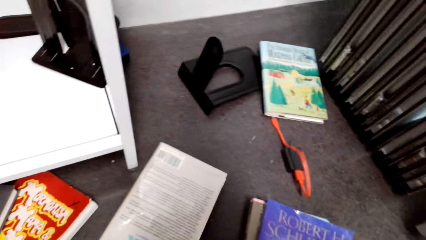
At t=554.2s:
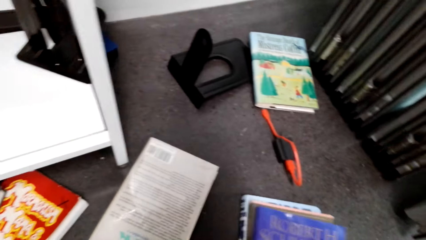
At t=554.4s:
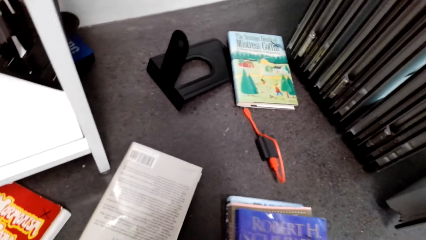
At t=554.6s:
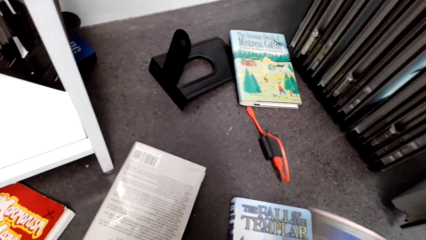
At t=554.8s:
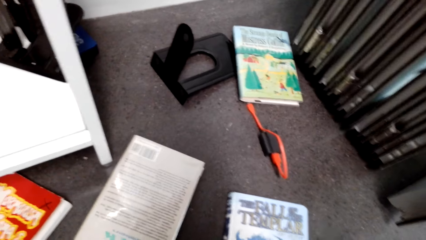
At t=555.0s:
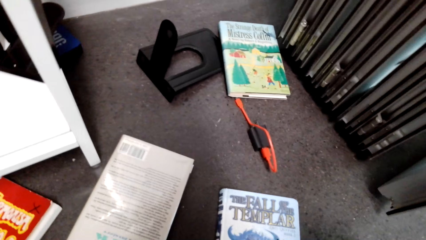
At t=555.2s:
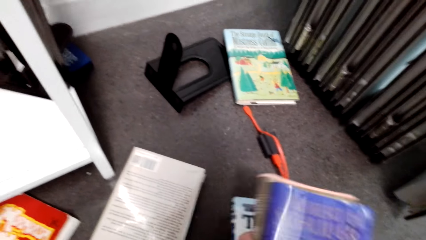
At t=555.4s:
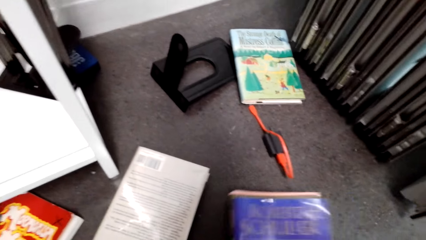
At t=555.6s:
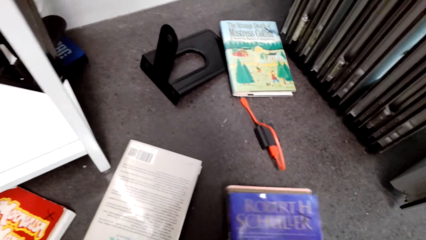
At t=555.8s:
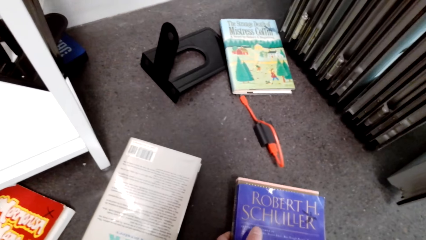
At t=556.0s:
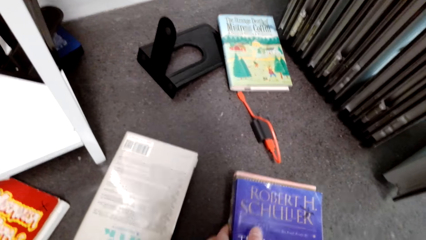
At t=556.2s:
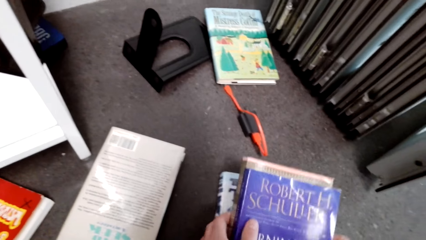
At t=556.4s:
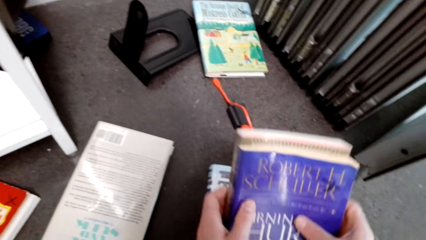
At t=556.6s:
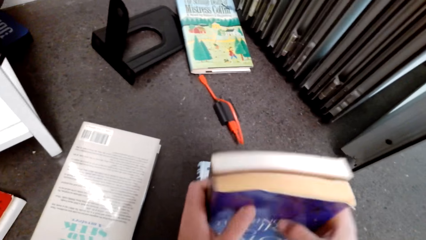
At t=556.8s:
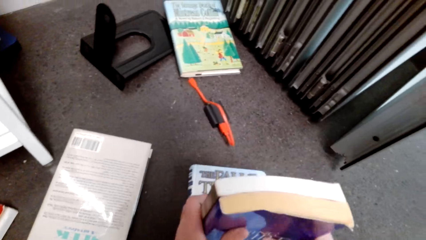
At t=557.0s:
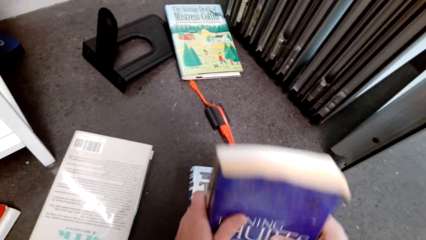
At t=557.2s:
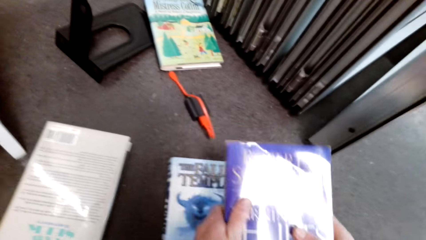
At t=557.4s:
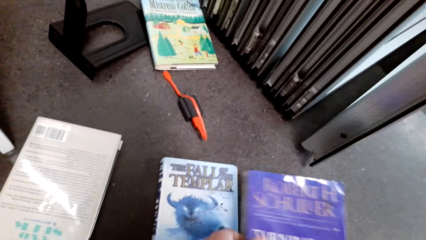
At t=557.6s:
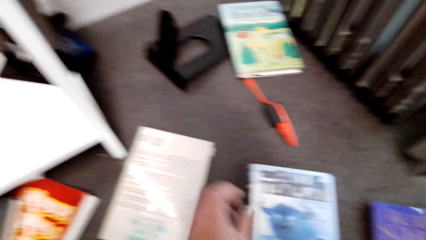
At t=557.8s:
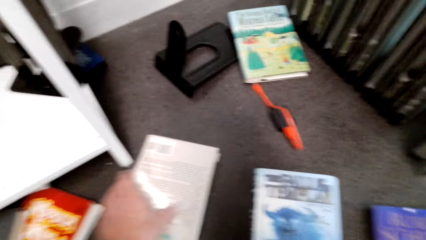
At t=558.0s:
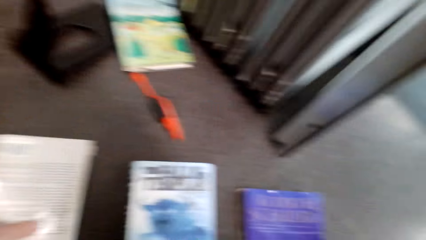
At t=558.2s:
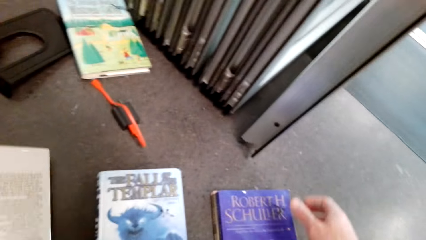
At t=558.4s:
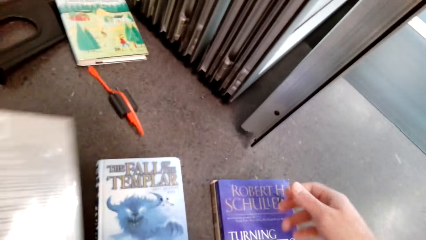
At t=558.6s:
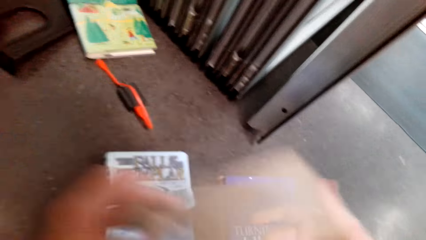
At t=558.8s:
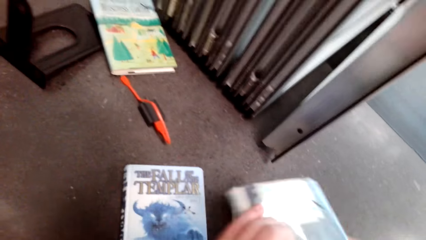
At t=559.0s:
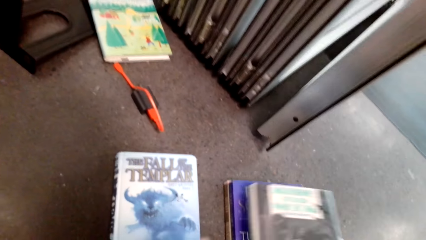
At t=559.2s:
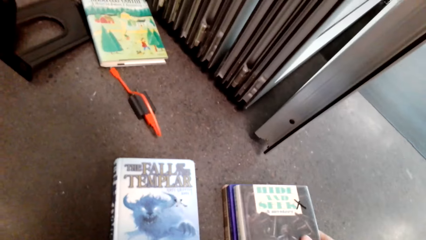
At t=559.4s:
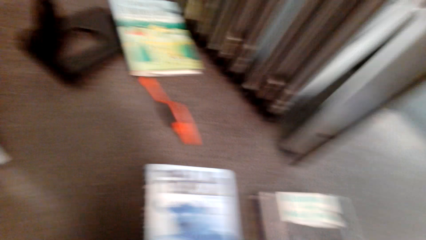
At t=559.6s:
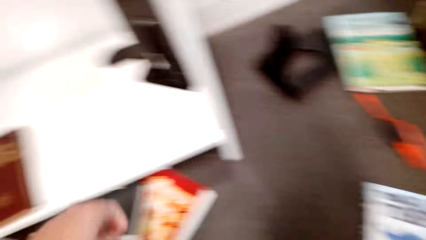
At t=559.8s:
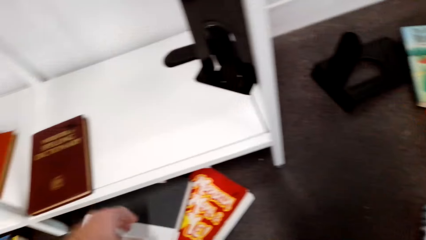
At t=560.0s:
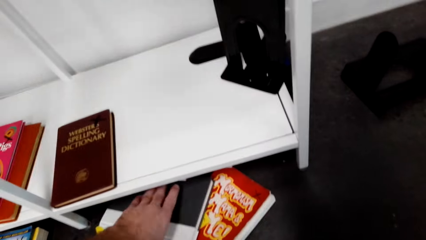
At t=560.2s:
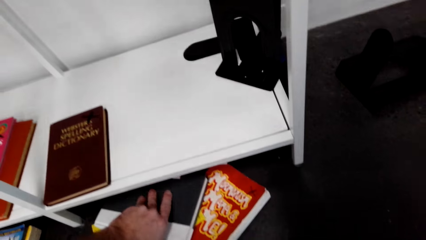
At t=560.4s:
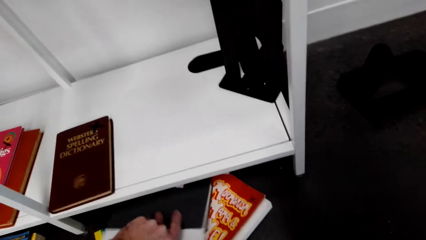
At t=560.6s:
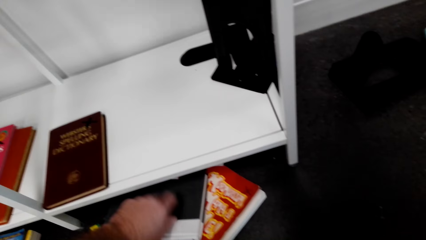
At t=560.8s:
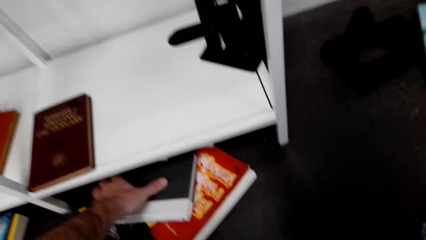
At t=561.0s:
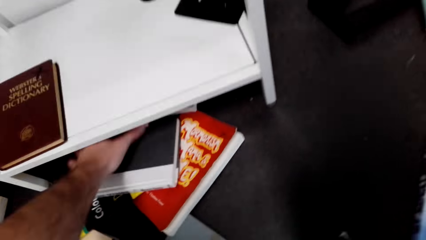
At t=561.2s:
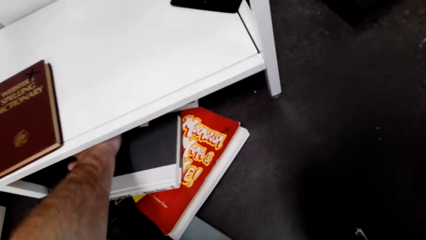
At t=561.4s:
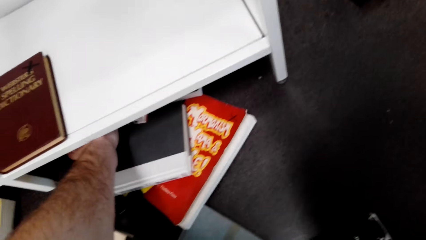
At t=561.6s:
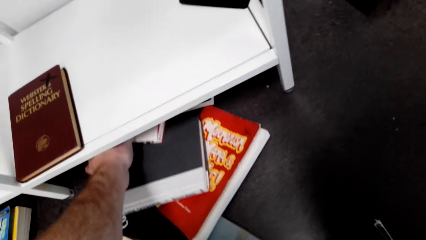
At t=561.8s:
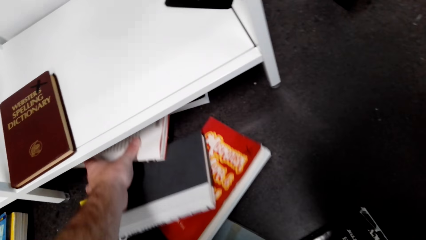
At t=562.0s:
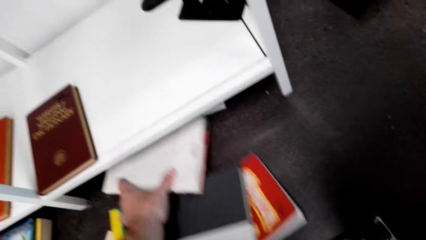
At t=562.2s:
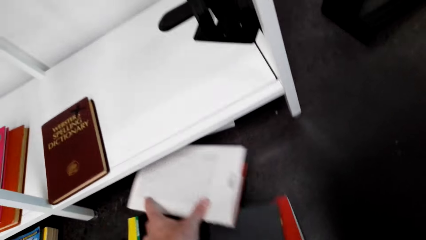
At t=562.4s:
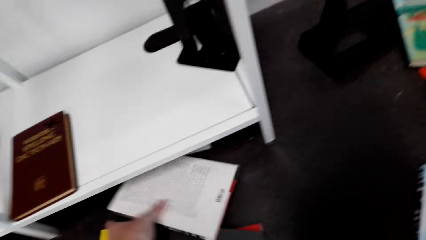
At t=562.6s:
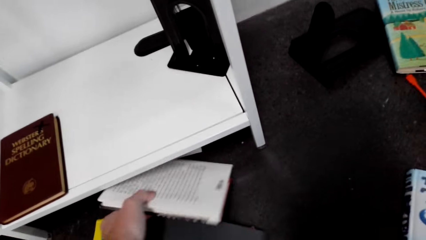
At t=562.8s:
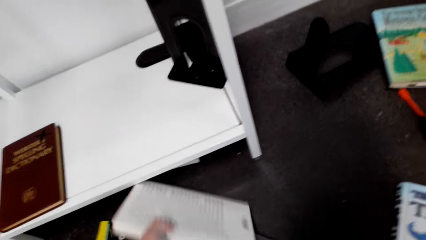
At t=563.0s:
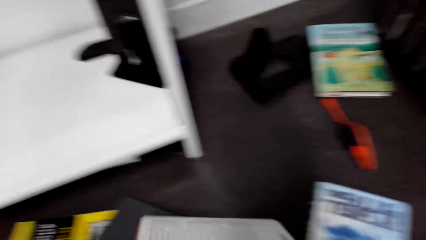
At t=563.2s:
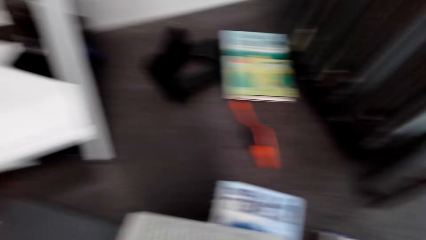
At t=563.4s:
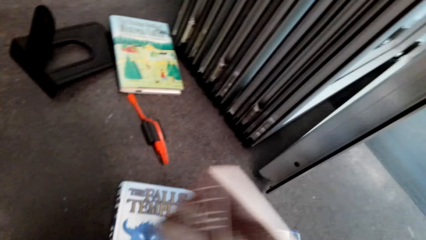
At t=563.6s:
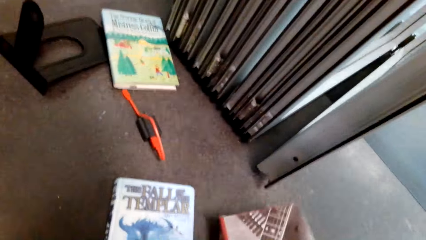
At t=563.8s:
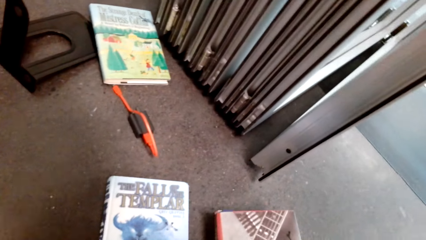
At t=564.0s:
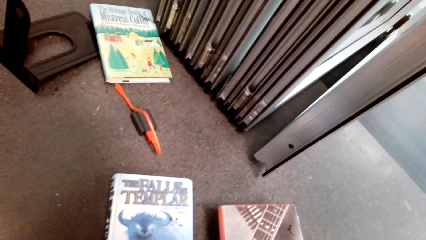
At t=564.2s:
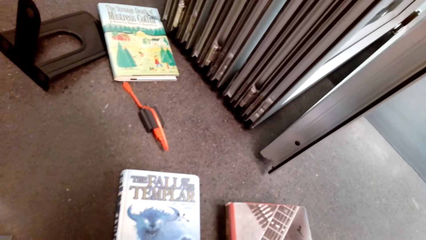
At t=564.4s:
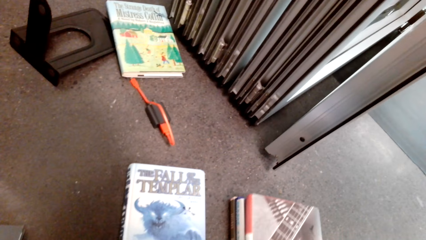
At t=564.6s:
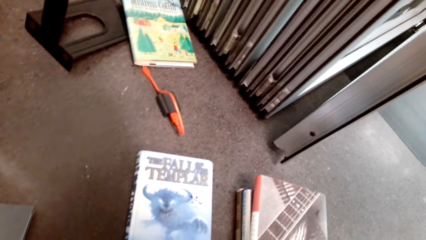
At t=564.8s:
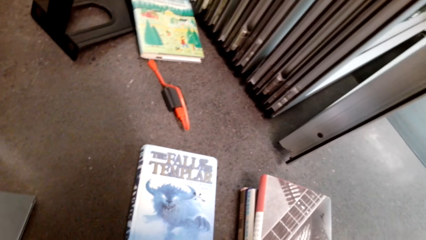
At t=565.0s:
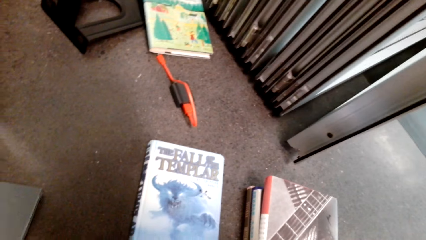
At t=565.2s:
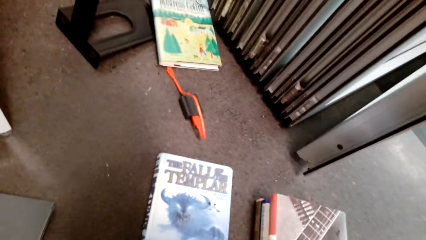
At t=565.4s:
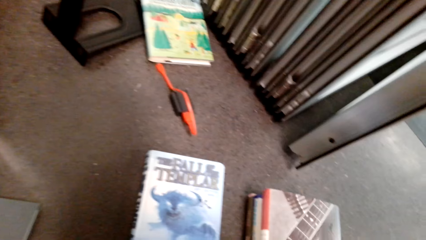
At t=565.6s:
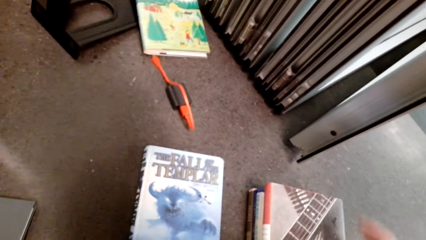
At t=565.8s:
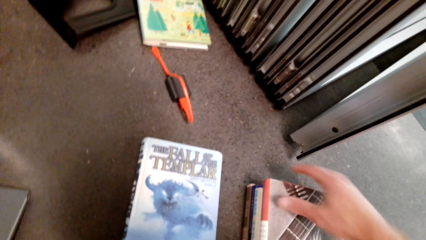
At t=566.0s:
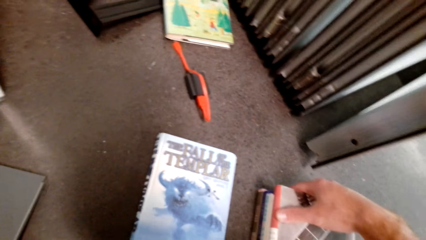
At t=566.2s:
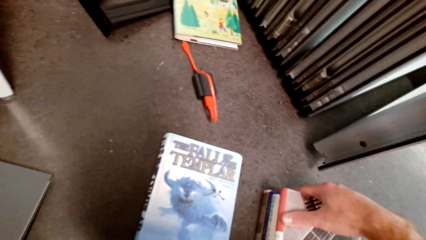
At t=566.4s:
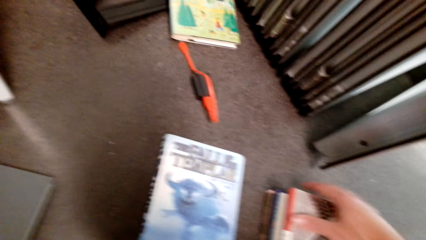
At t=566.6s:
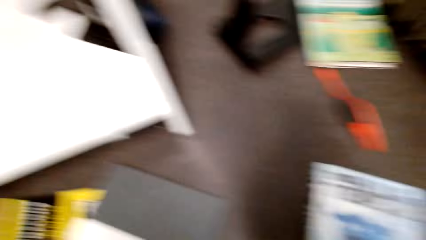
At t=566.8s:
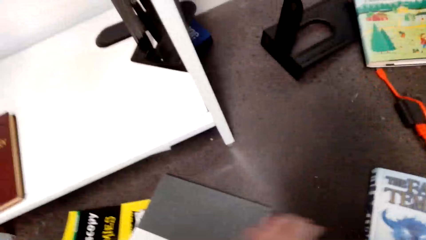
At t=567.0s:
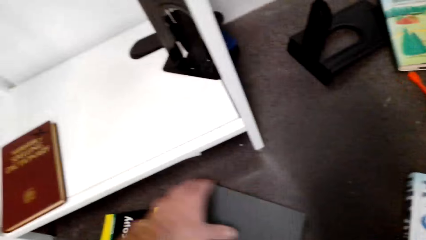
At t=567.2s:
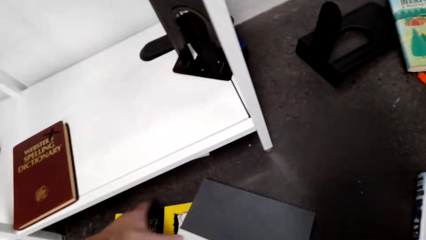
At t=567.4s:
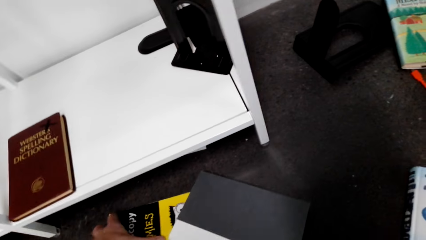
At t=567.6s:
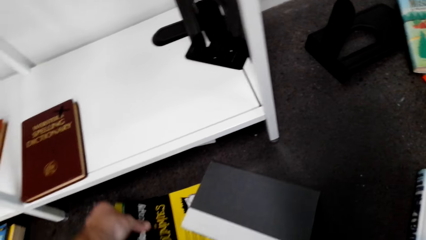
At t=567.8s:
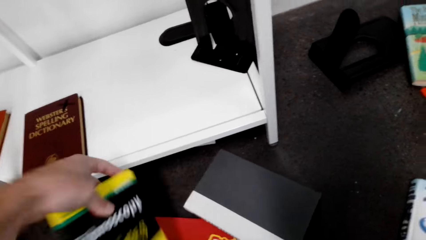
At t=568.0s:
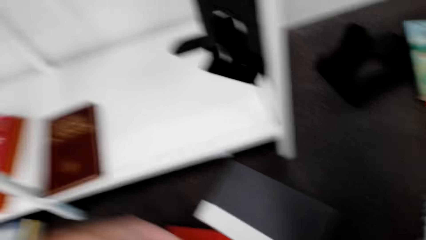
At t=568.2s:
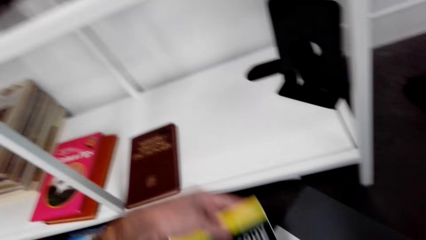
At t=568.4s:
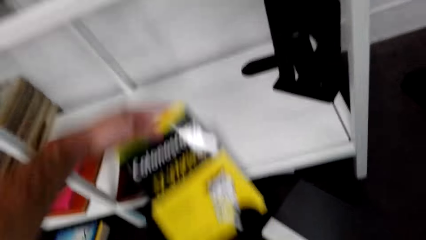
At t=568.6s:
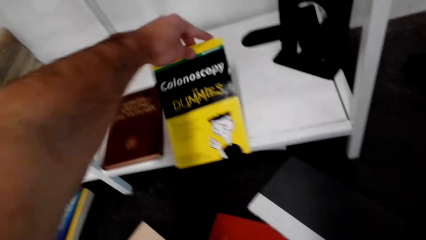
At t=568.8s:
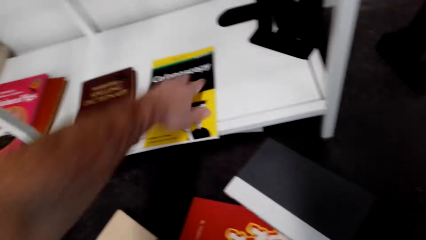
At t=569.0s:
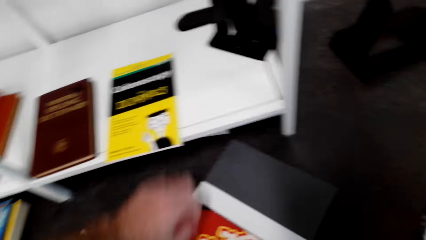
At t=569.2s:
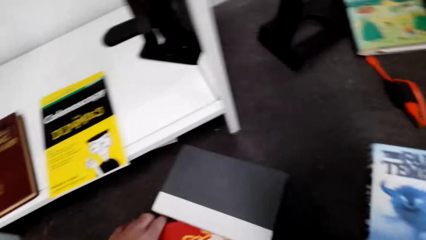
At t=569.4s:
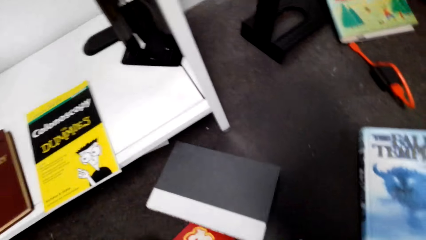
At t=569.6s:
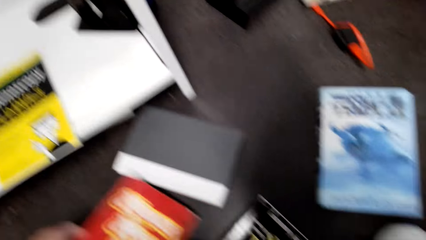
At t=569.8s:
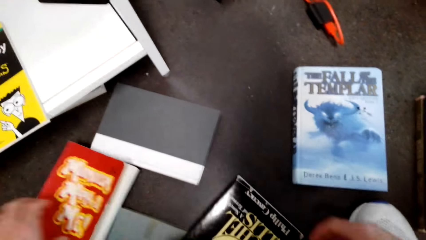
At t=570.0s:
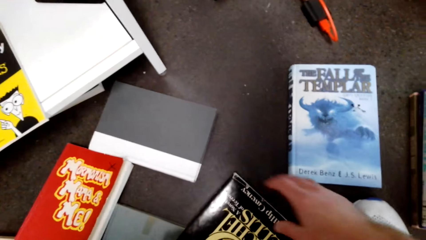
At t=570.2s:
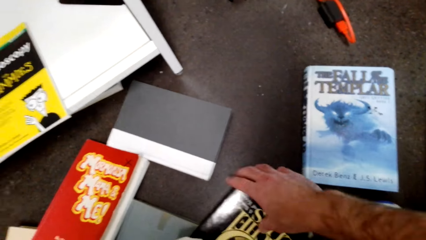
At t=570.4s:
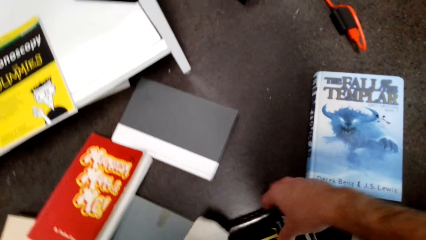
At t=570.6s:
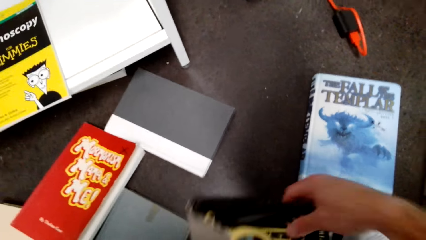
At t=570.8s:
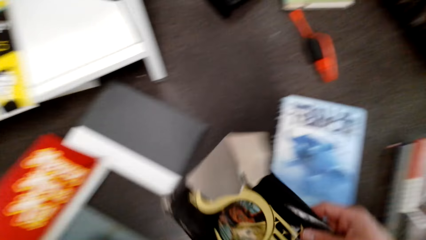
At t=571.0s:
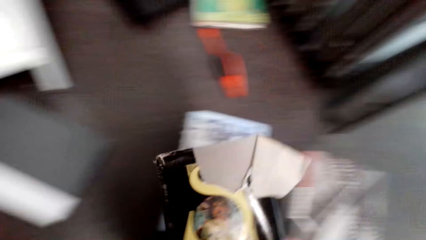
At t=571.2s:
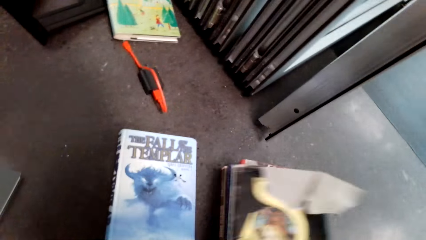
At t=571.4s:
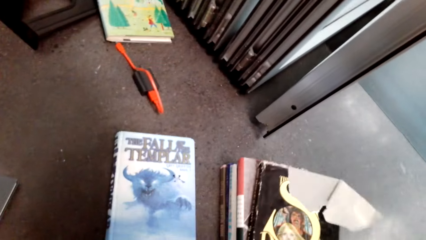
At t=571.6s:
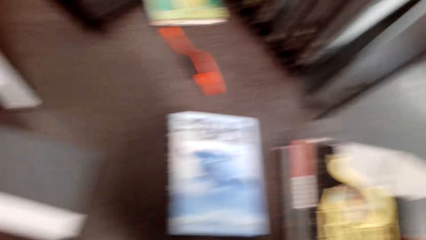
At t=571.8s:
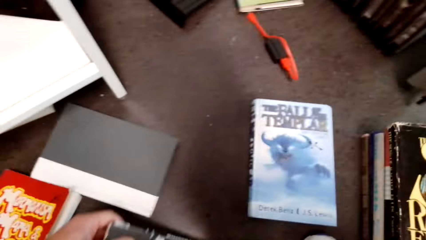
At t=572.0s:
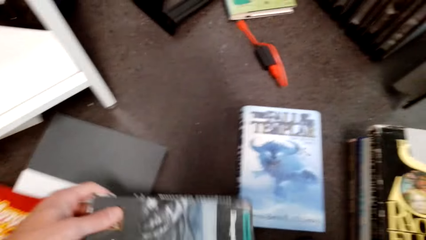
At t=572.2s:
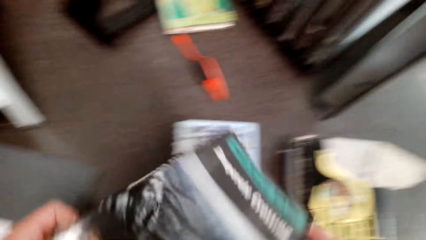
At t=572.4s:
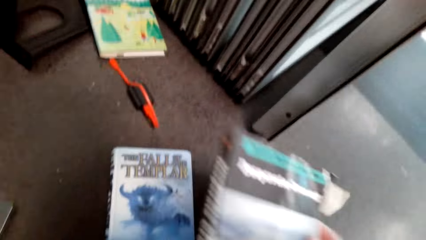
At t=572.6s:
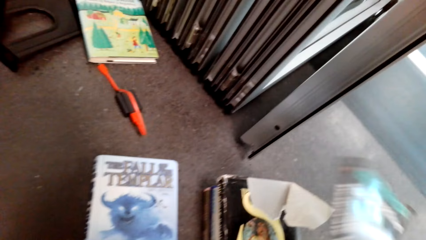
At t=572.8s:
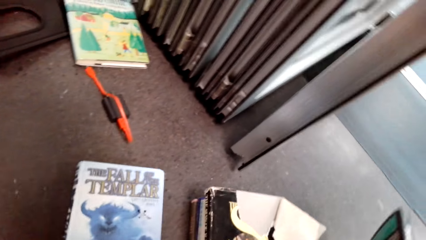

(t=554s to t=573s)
The camera wearer picks another book from the floor. They put the book on the shelf.
